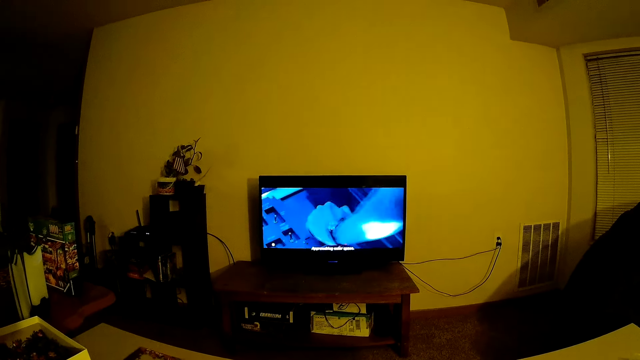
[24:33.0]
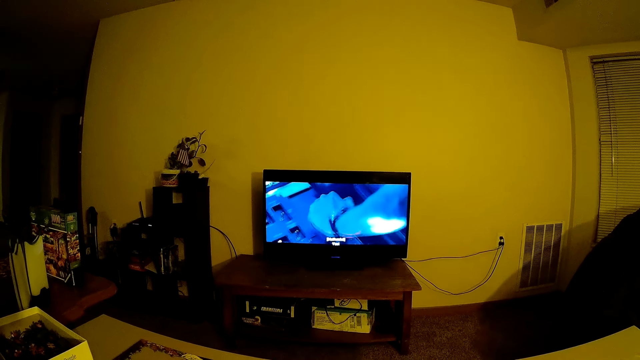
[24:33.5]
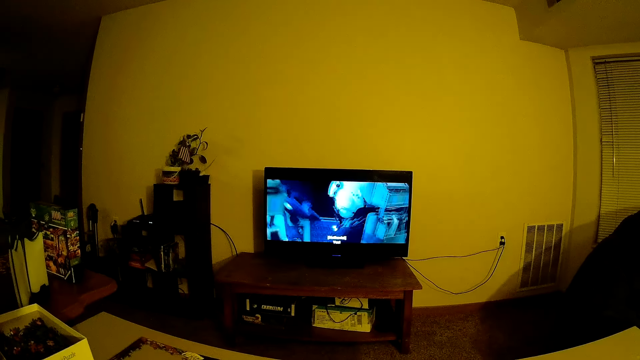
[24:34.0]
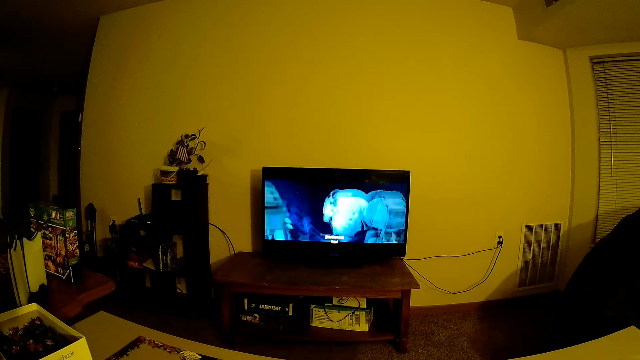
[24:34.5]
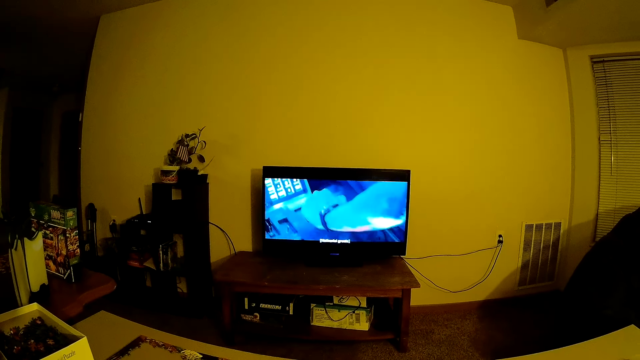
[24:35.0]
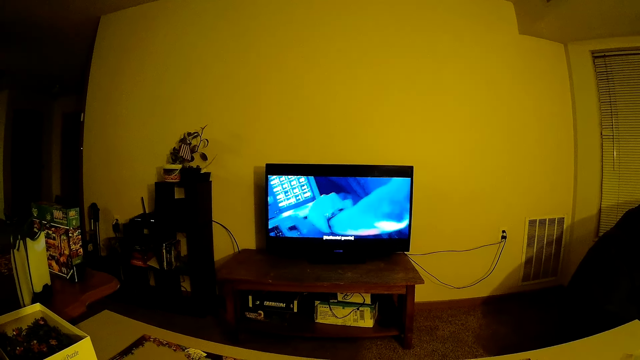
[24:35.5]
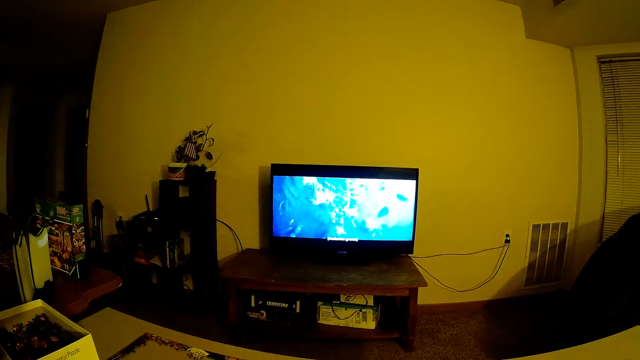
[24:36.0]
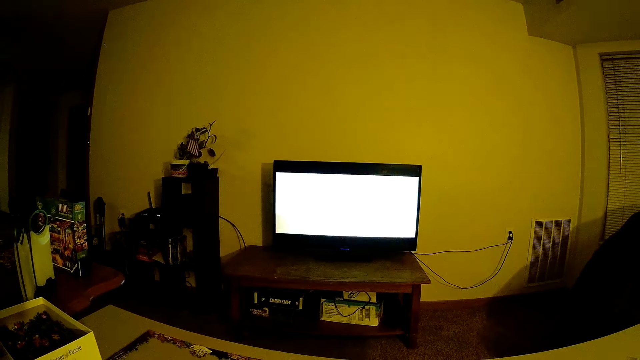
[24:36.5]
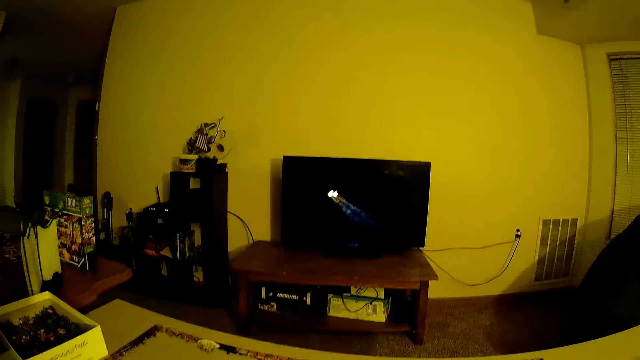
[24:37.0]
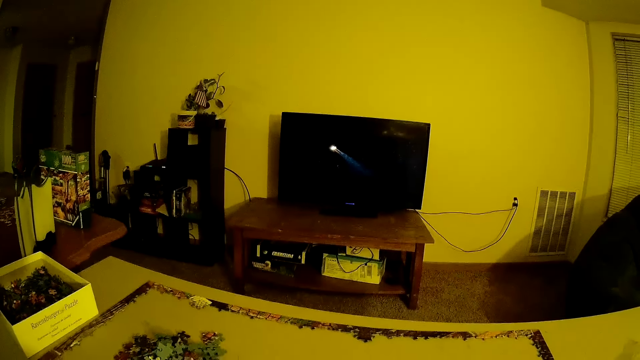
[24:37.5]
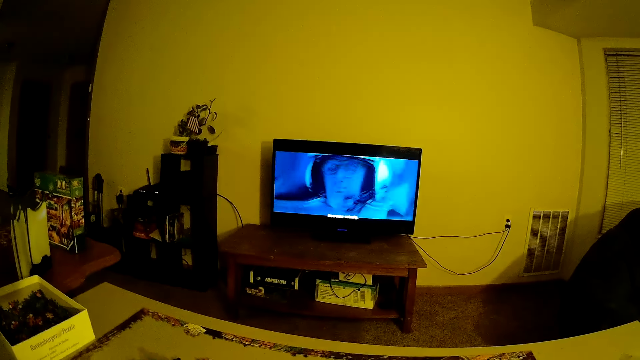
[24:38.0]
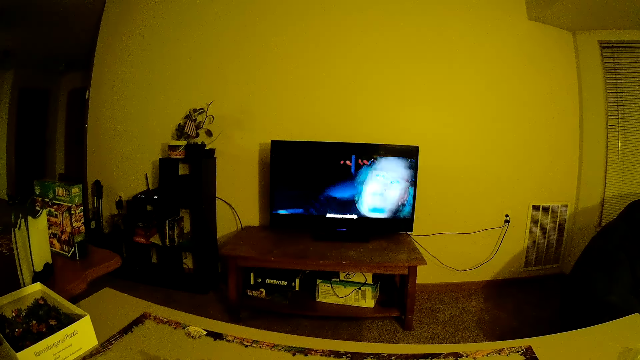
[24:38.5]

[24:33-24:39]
The camera wearer stares at the television.

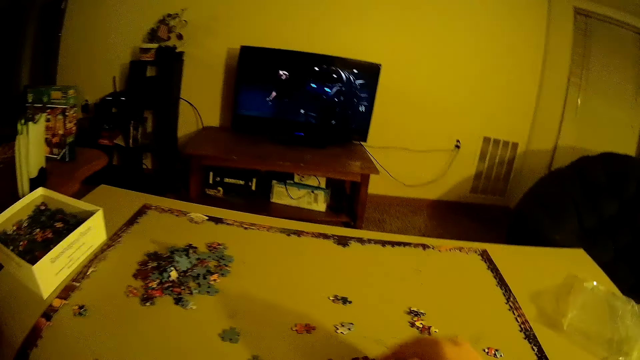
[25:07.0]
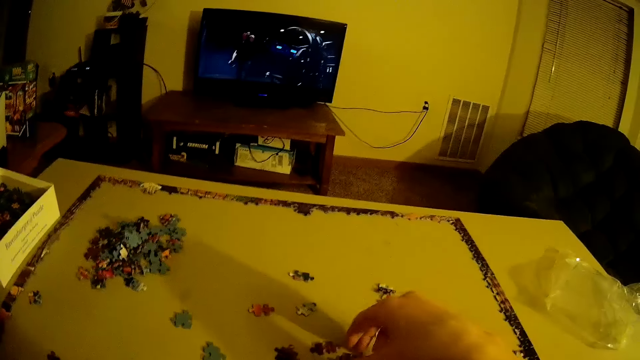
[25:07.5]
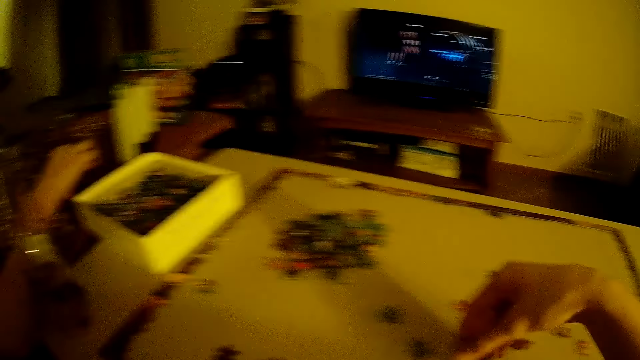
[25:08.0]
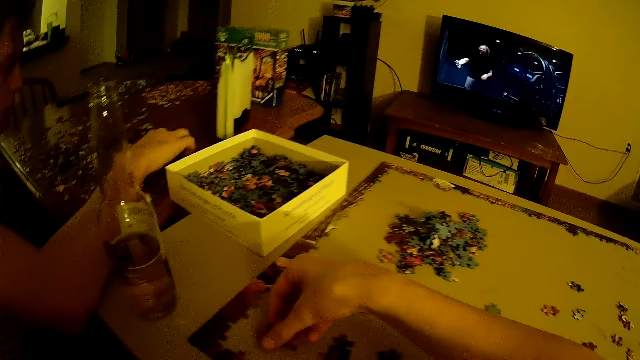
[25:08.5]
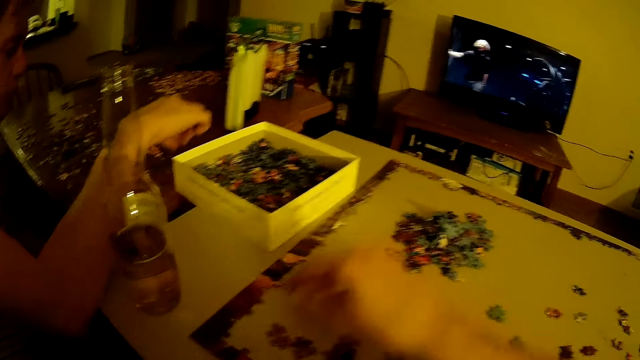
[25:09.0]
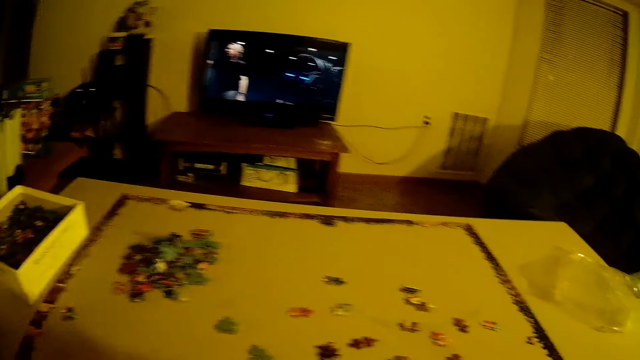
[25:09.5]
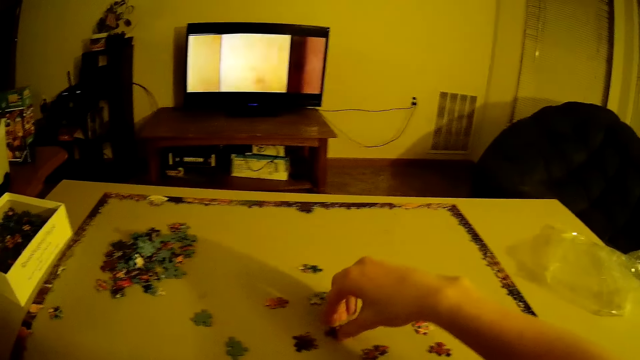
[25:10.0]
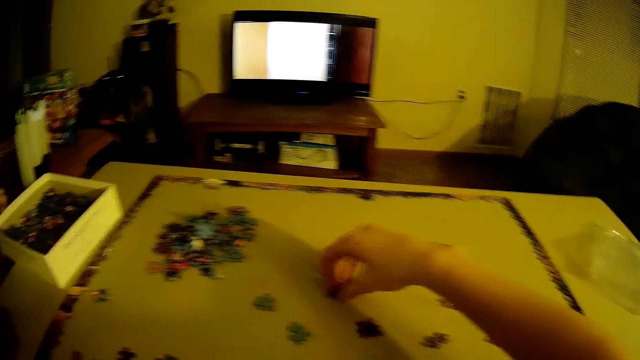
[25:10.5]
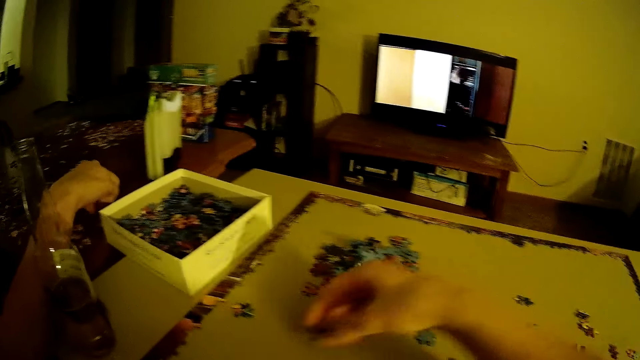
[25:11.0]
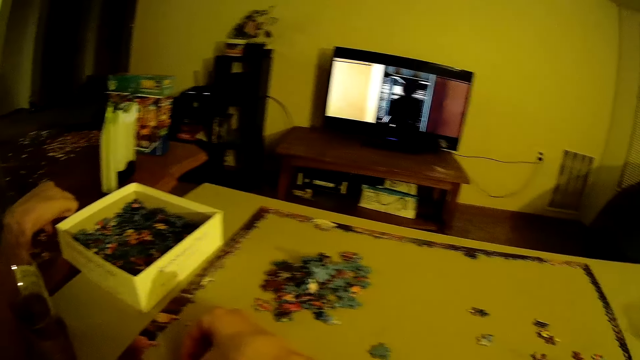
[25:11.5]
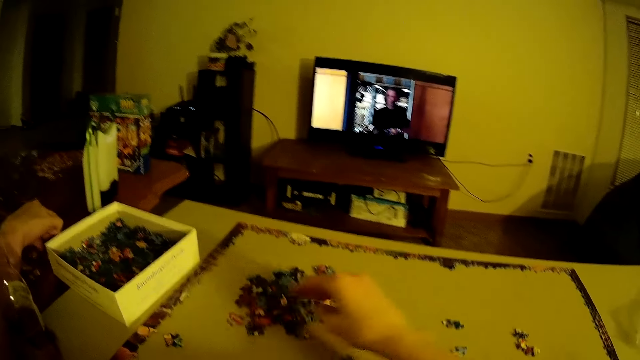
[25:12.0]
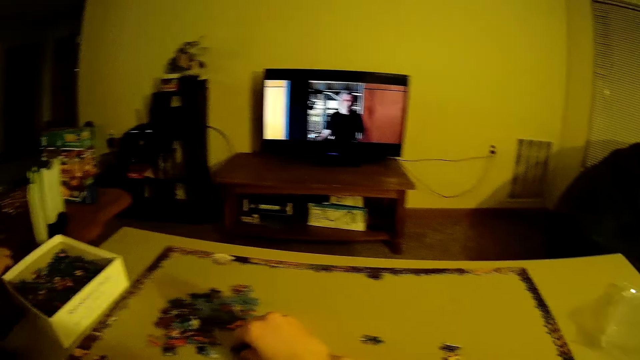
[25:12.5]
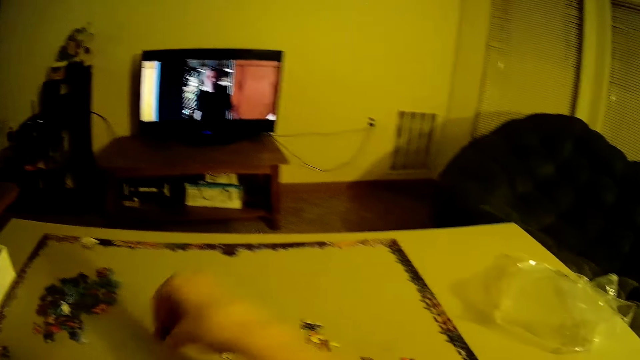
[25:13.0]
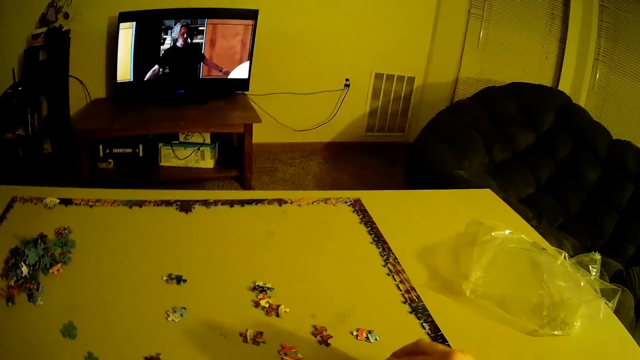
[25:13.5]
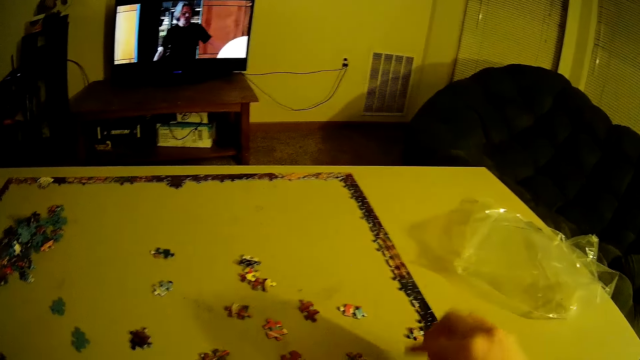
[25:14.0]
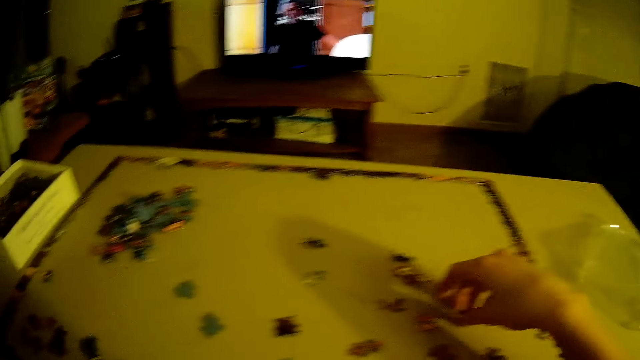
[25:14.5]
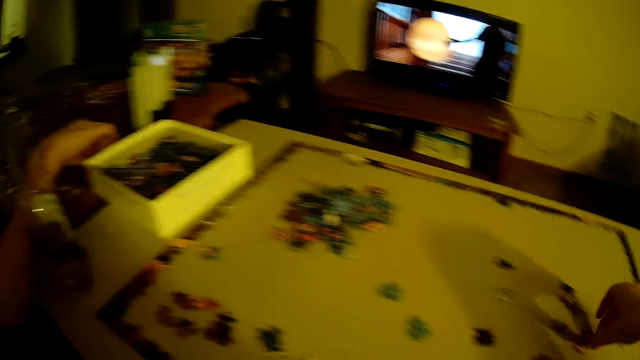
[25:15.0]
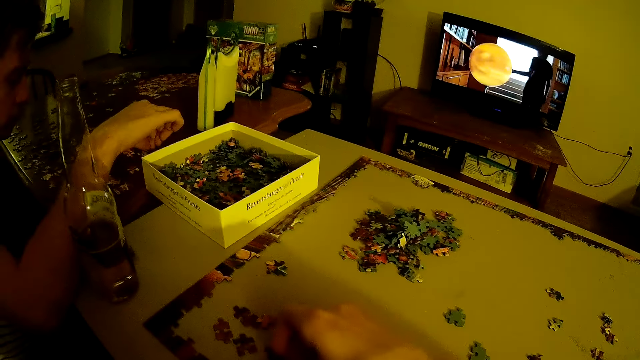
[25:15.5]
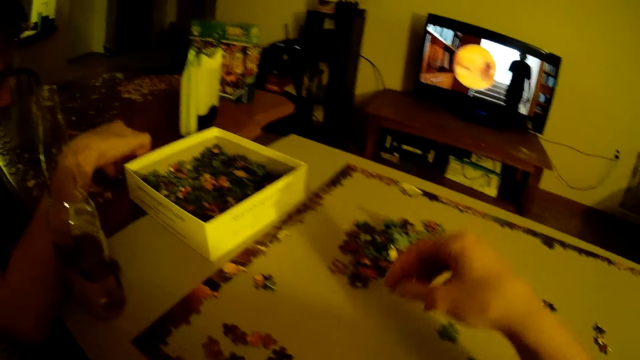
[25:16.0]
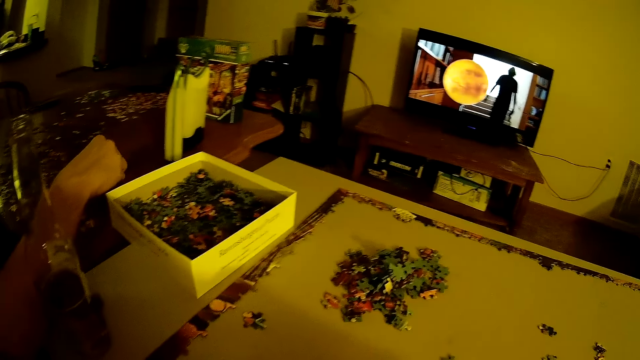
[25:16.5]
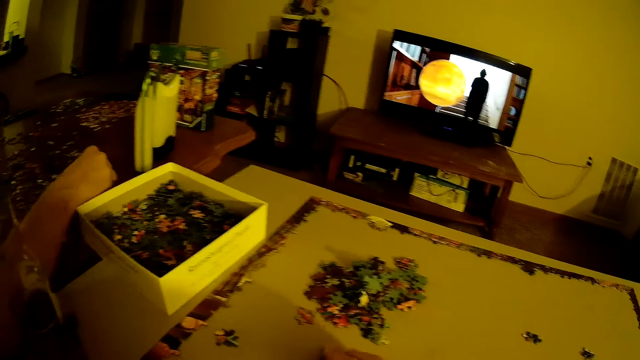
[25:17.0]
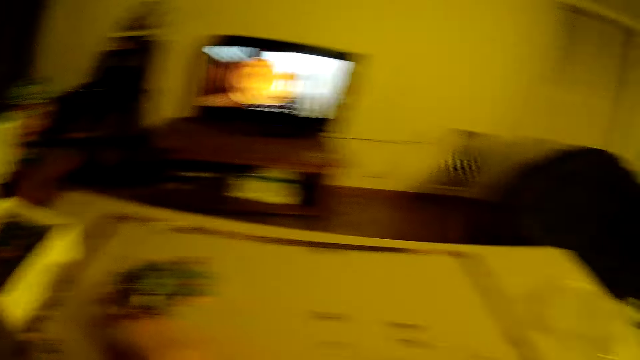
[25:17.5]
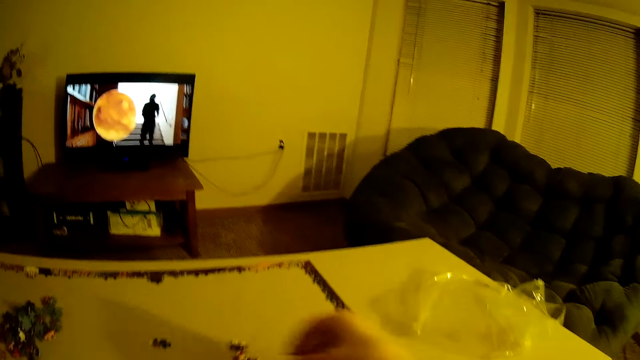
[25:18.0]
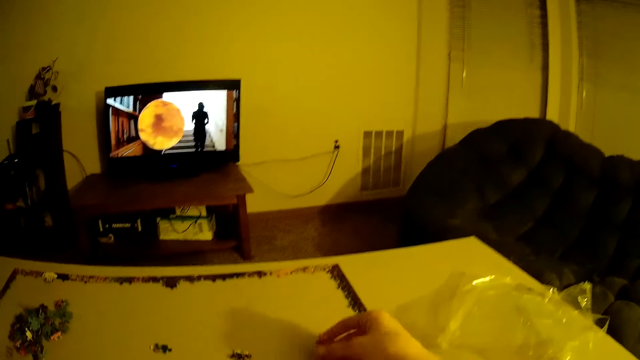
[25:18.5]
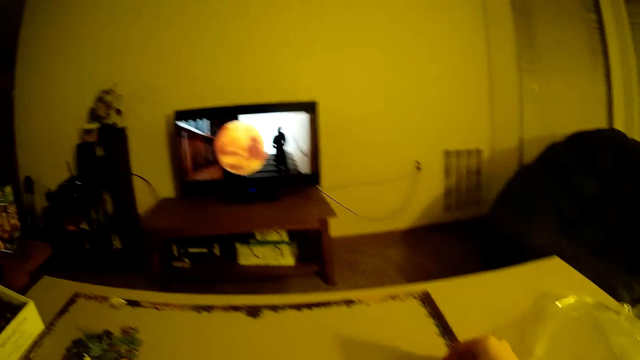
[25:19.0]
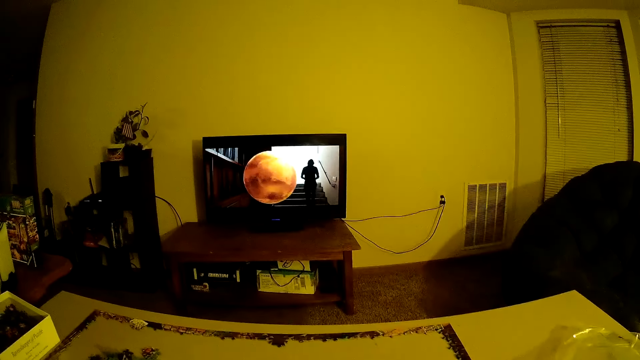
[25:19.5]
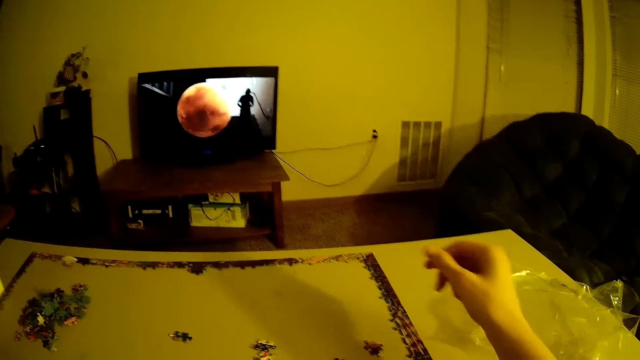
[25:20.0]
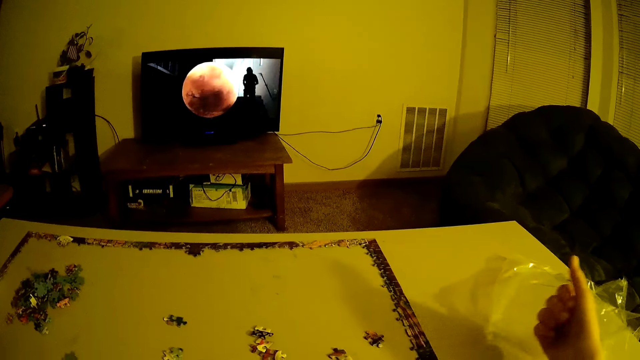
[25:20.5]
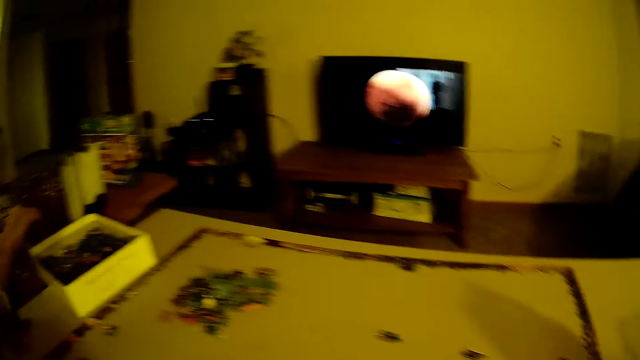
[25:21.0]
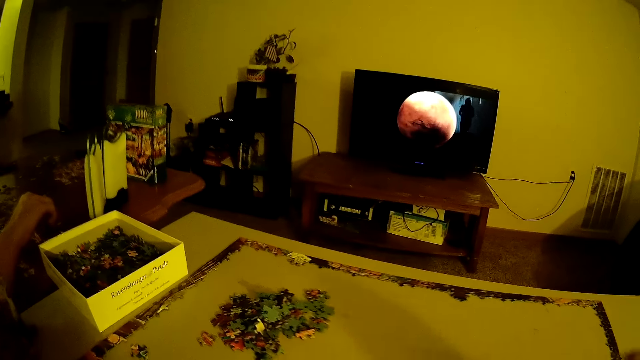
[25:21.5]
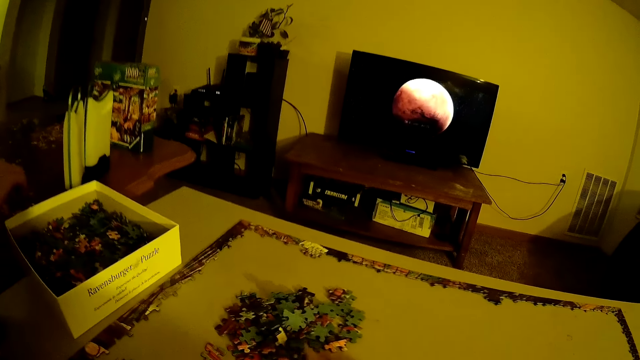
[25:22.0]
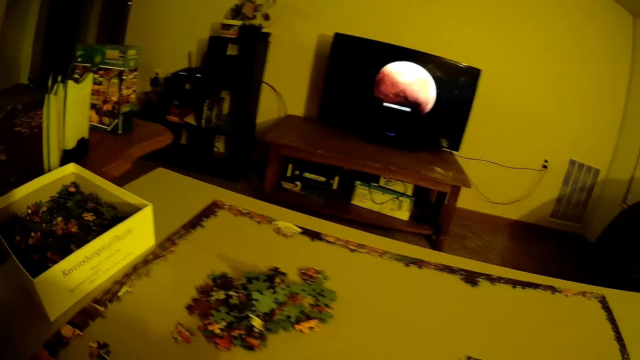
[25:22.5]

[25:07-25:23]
The camera wearer places cards on the table. They pick up a card. They place the card on the table.
